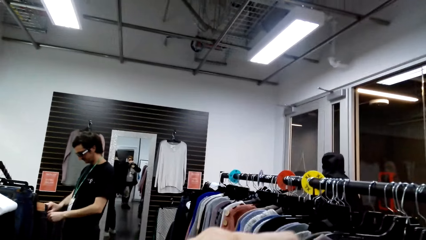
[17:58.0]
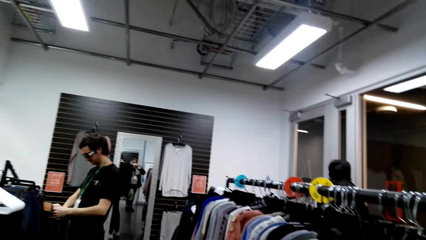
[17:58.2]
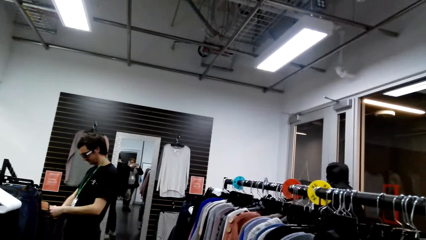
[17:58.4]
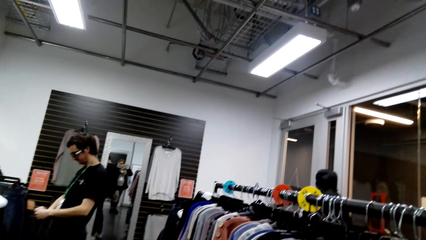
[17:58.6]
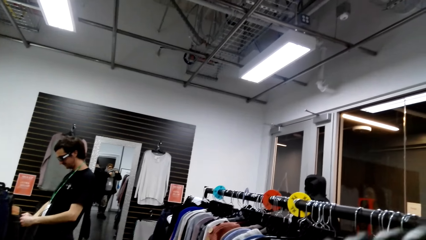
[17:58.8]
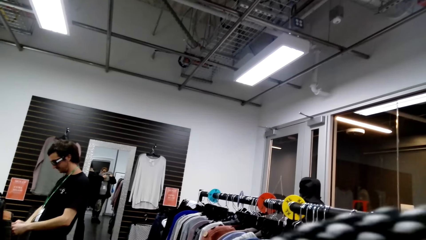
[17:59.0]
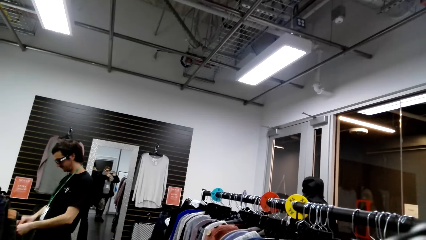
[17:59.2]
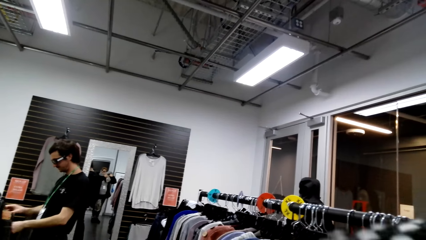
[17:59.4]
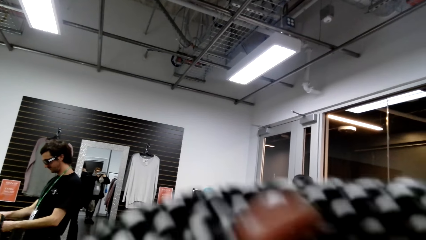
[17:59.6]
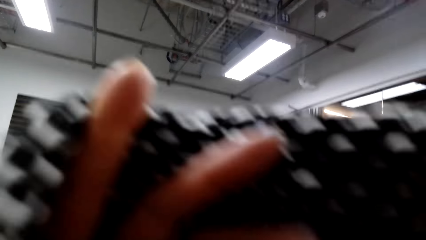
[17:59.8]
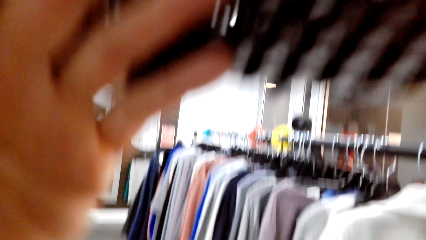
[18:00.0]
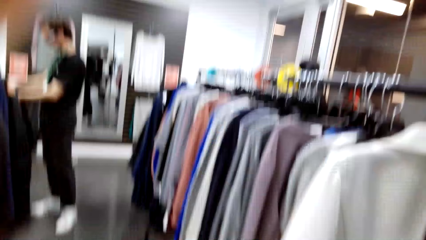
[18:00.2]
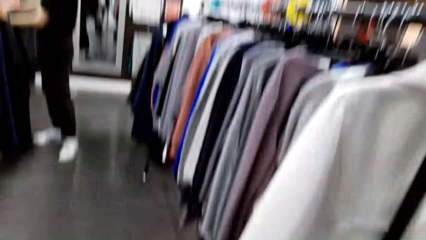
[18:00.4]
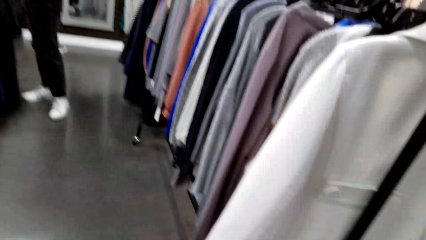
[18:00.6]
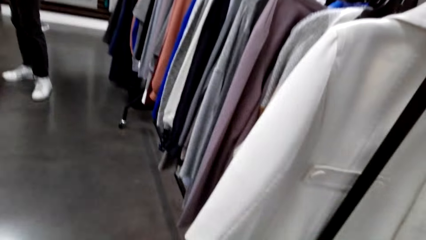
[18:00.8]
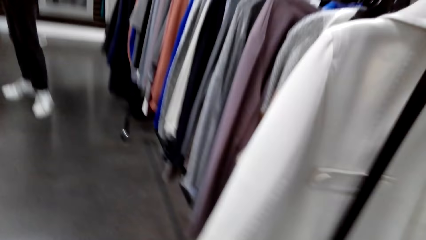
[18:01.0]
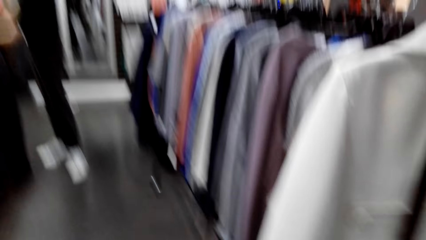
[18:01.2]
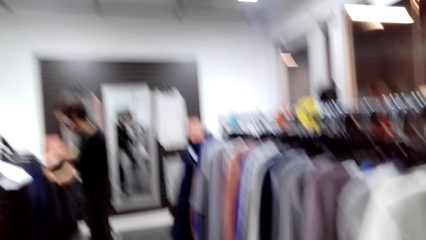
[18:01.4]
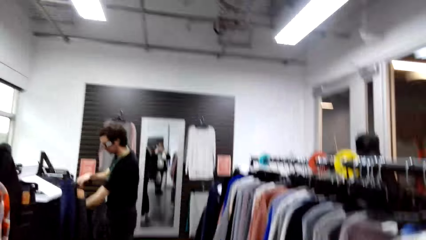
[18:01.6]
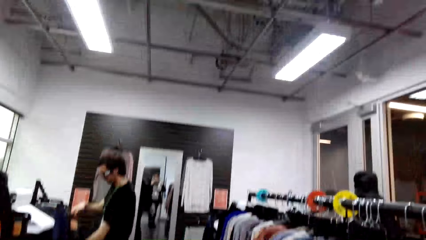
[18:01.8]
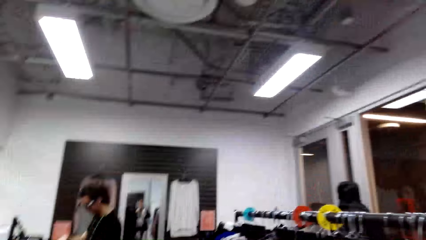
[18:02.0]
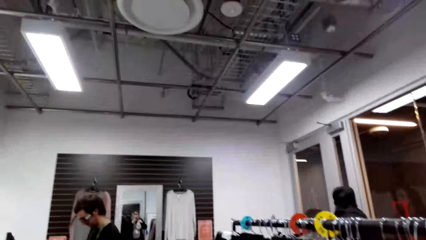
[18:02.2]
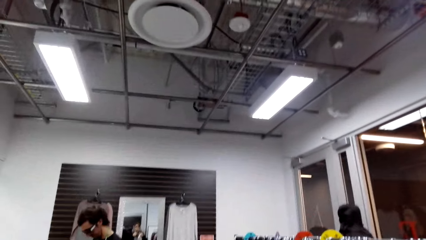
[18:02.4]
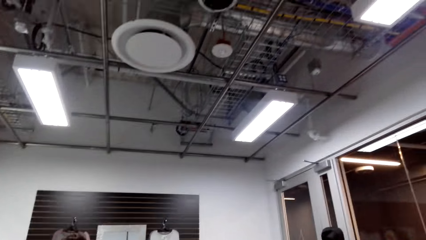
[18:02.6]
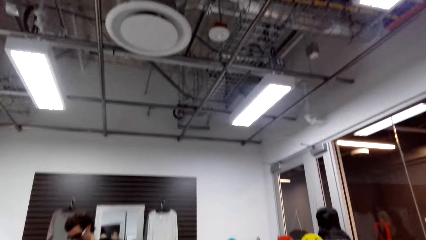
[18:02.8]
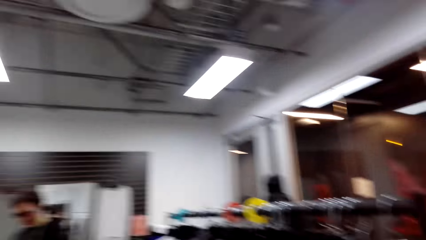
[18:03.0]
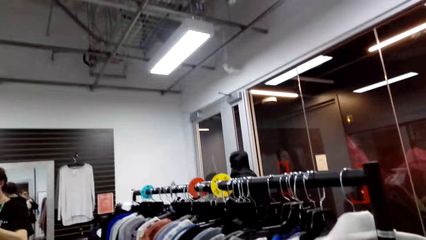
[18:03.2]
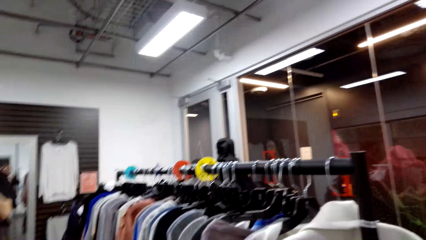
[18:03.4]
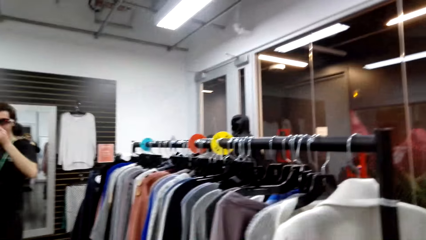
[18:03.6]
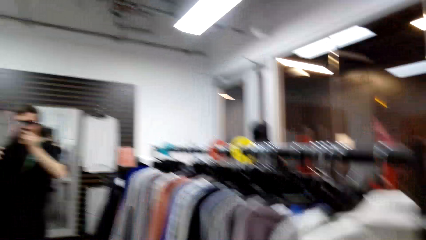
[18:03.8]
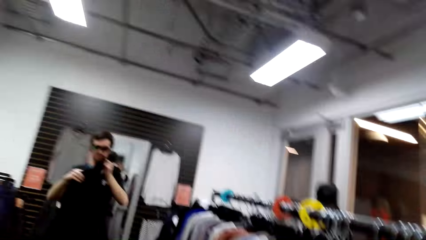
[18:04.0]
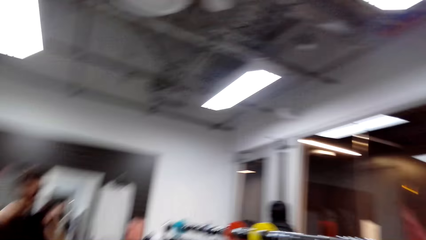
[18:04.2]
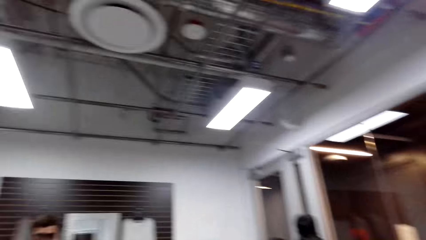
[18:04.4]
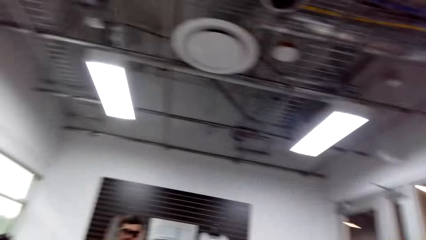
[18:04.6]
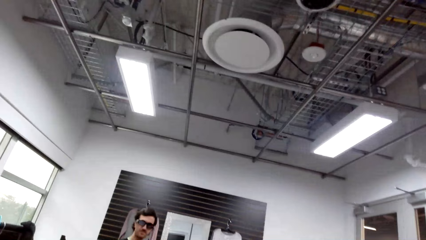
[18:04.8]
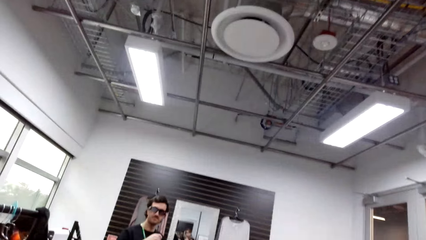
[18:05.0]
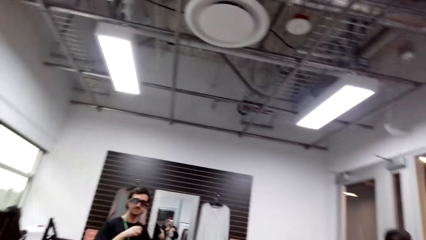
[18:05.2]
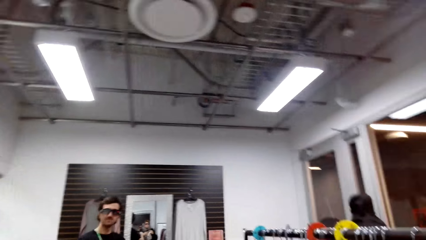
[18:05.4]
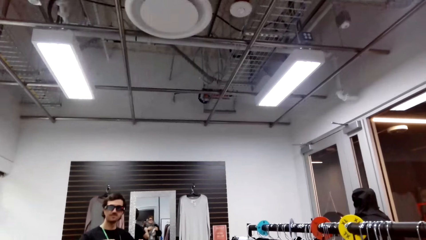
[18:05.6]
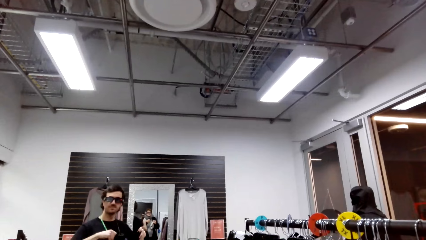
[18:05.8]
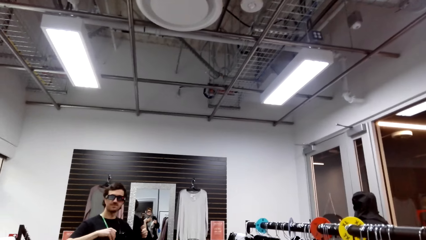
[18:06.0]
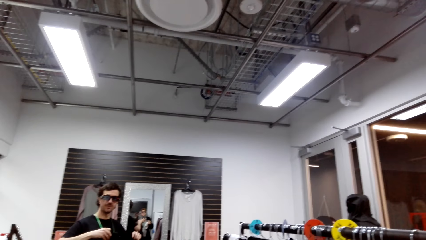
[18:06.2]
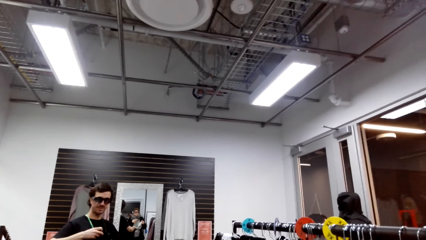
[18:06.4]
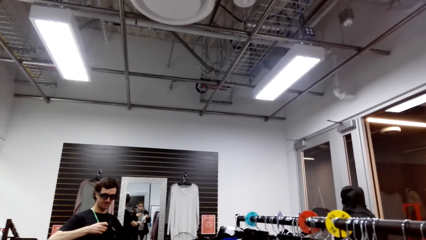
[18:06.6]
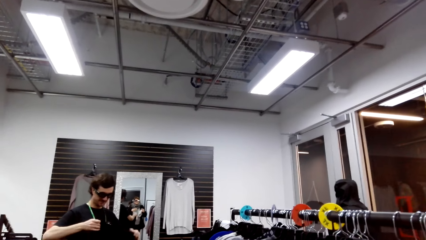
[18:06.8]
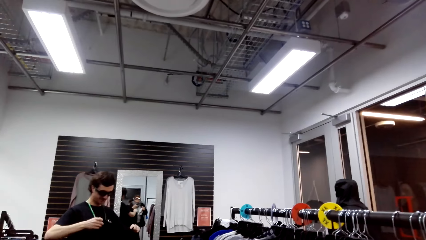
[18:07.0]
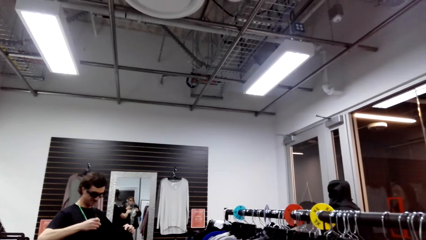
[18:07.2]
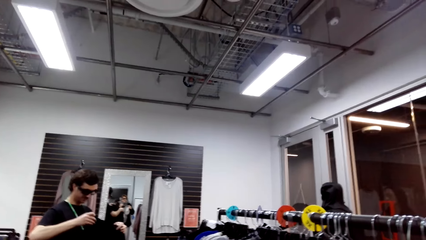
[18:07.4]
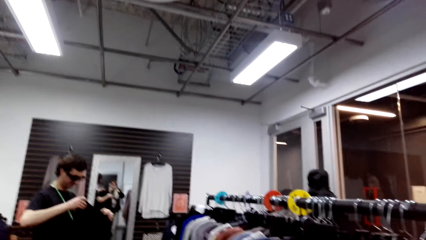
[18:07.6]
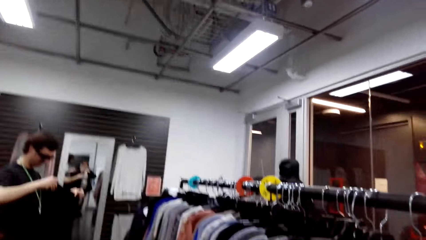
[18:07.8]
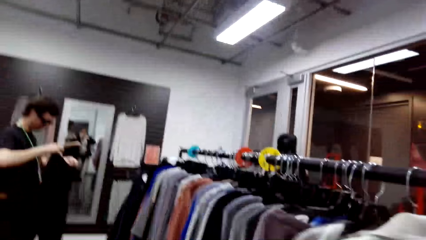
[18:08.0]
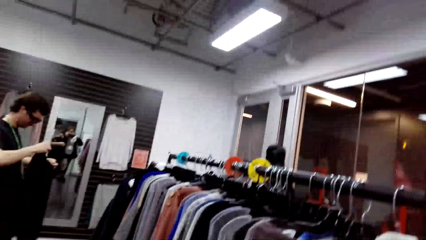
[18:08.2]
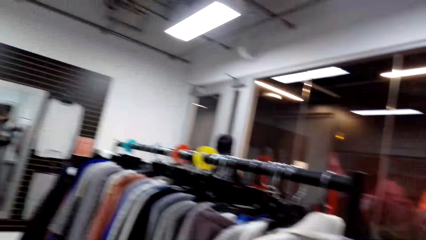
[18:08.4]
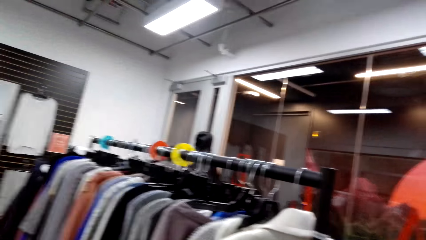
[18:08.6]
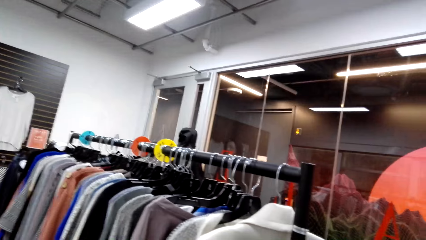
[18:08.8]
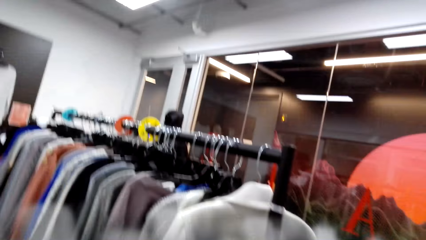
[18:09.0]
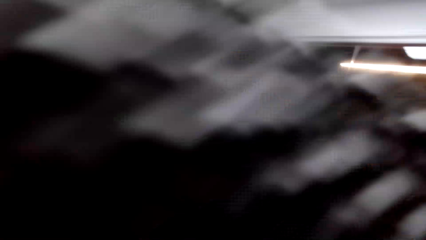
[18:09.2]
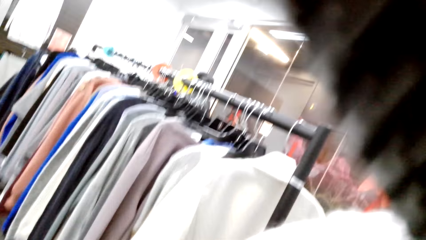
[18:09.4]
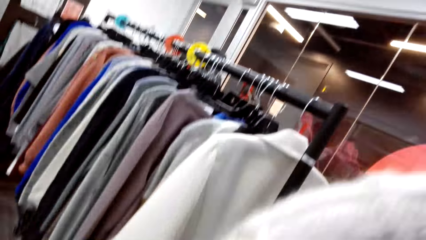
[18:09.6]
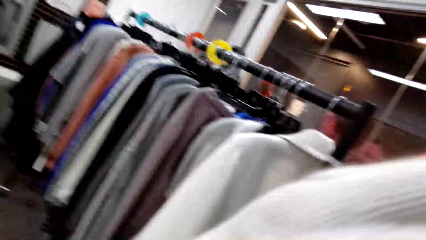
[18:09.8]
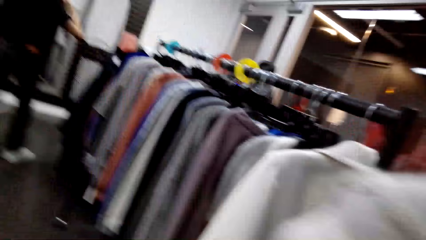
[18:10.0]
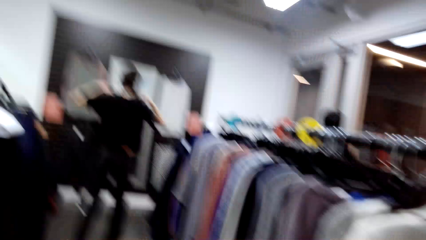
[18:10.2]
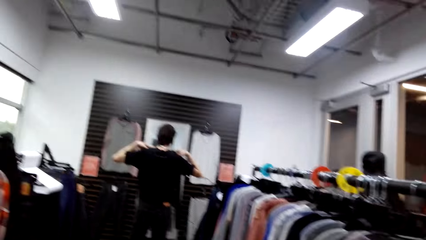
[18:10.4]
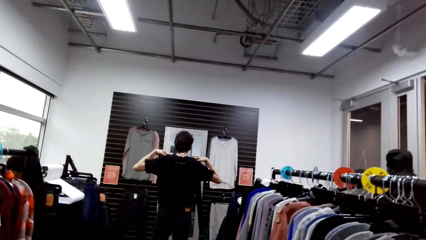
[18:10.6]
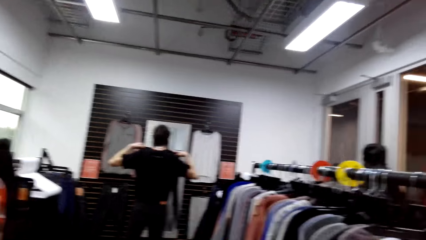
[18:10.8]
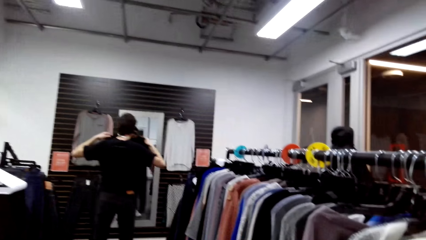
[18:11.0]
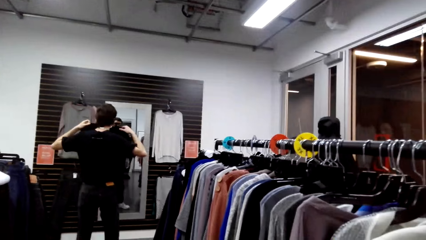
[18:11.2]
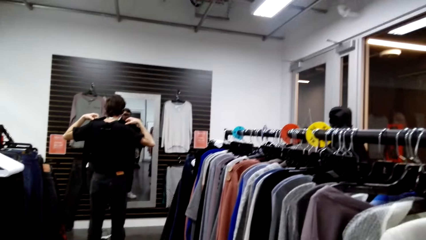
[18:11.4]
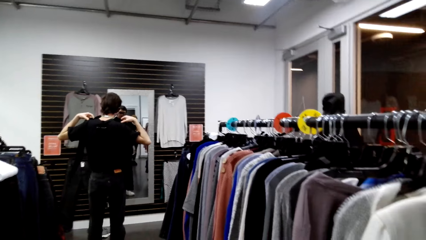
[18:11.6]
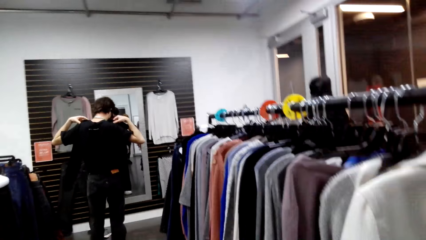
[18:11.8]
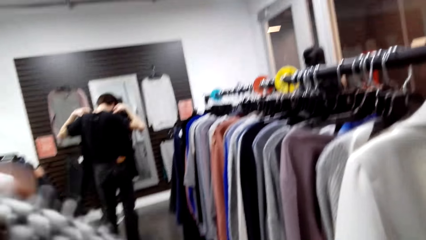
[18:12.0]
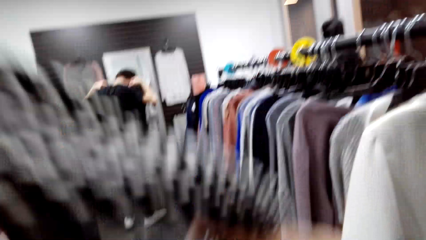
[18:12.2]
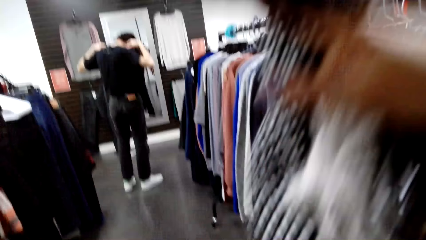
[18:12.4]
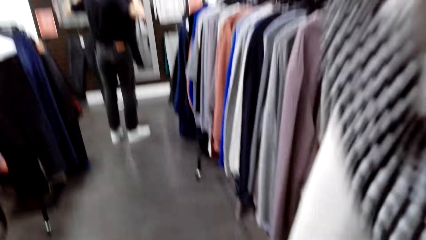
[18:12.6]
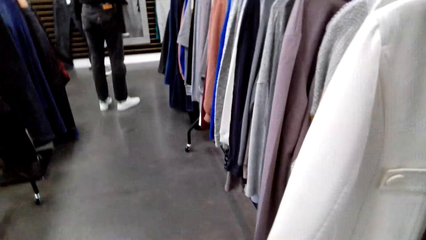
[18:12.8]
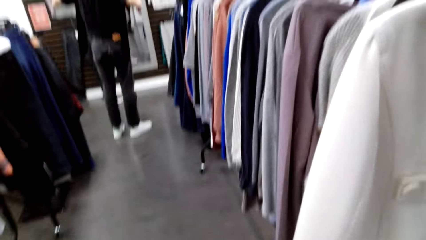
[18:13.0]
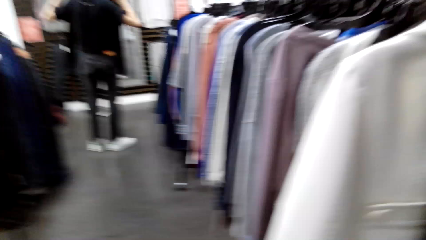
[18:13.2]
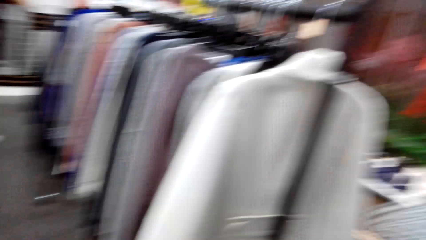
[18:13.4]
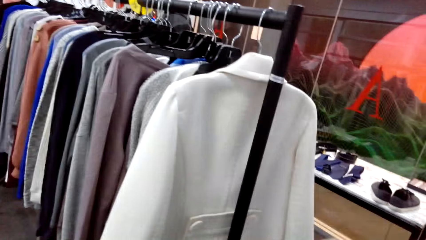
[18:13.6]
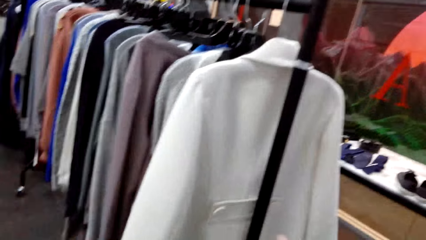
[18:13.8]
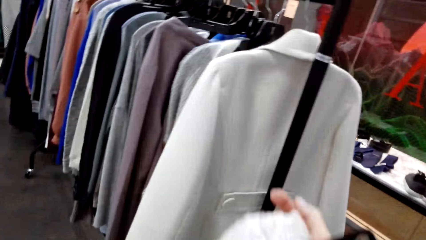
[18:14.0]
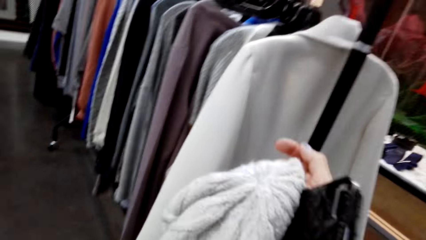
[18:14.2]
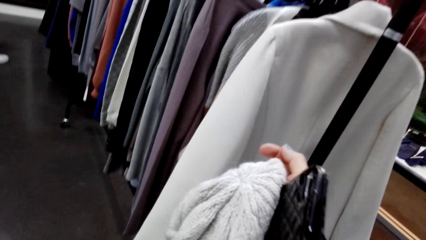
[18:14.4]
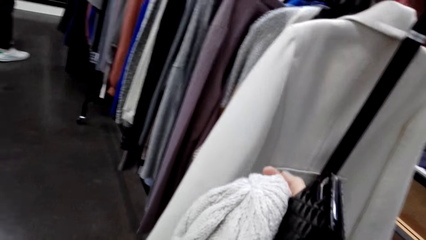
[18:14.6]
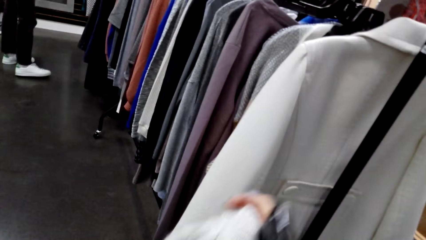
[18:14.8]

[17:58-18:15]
The camera wearer does something with the scarf. They converse with a male. The male holds a sweater with both hands. The male tries the sweater at the mirror. The camera wearer does something with the scarf.
